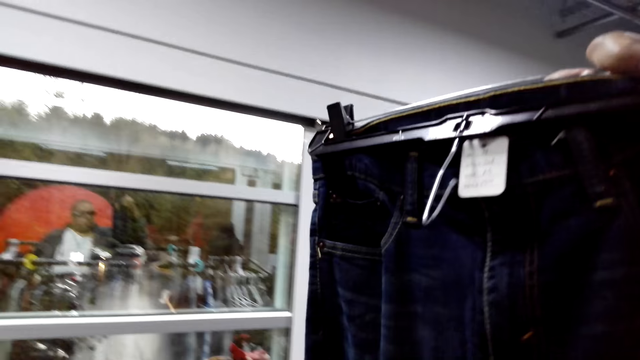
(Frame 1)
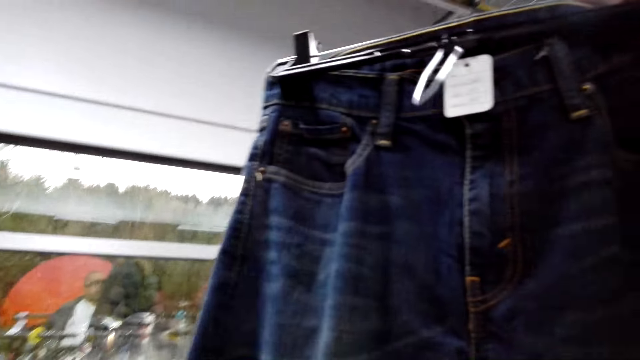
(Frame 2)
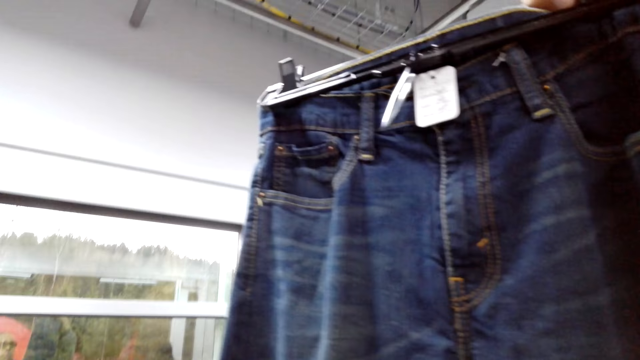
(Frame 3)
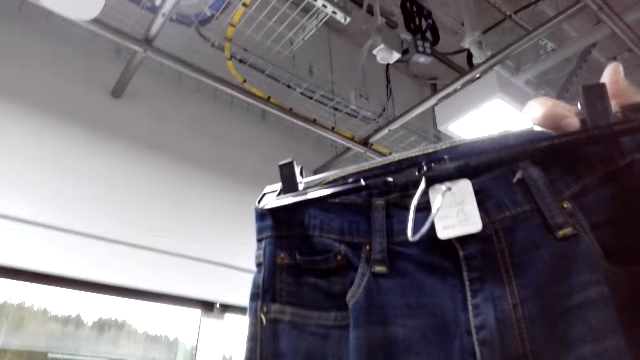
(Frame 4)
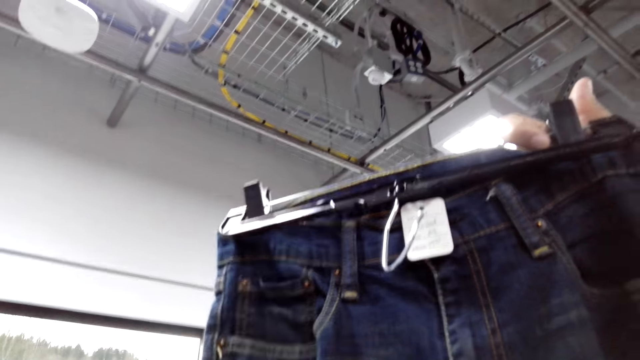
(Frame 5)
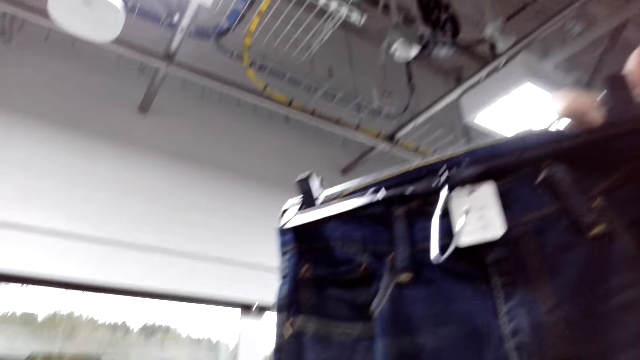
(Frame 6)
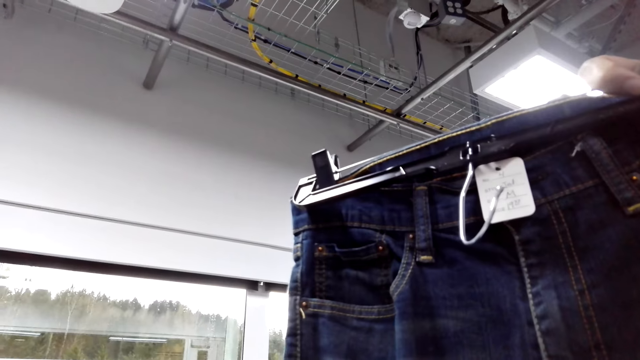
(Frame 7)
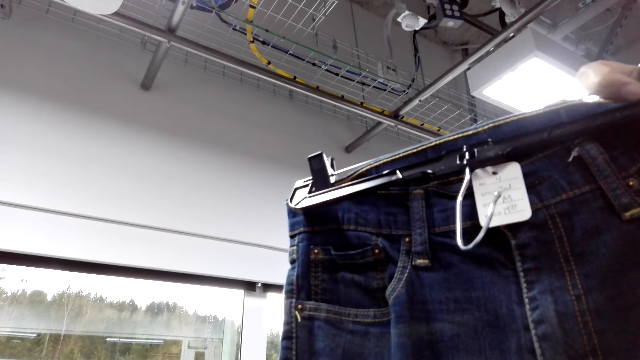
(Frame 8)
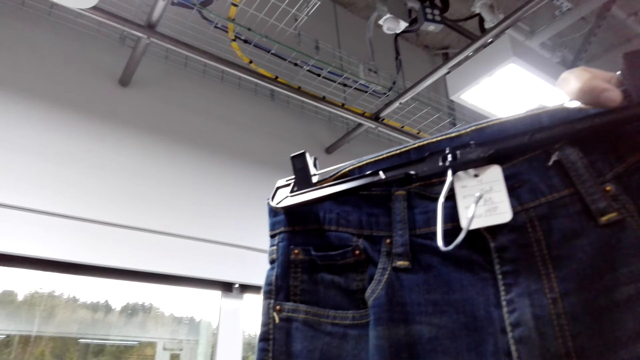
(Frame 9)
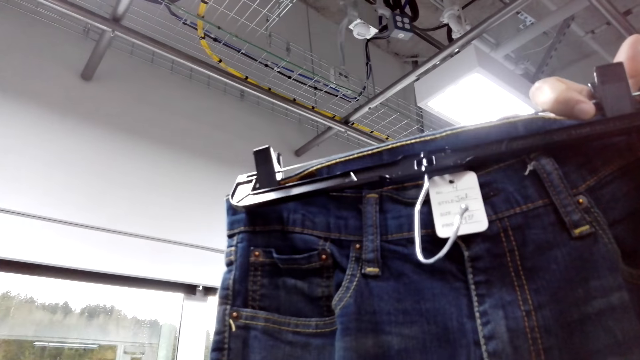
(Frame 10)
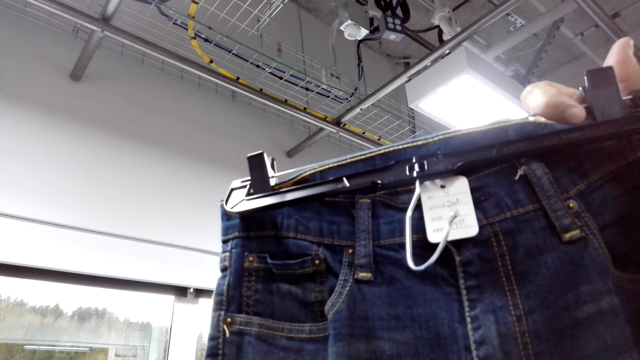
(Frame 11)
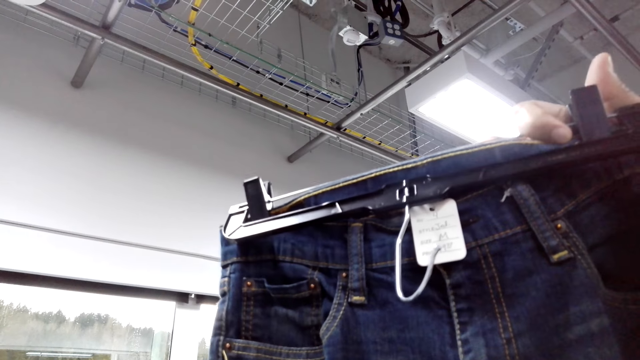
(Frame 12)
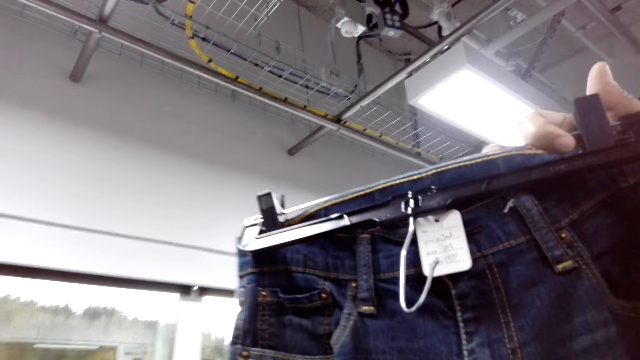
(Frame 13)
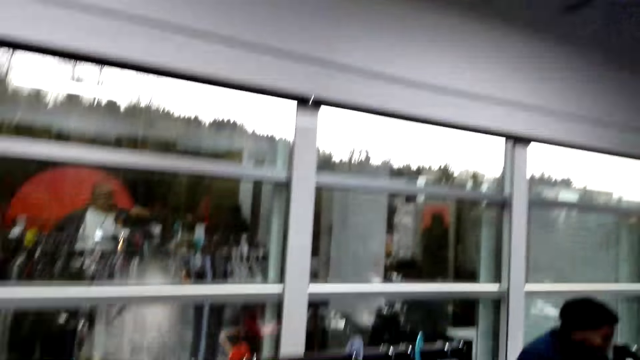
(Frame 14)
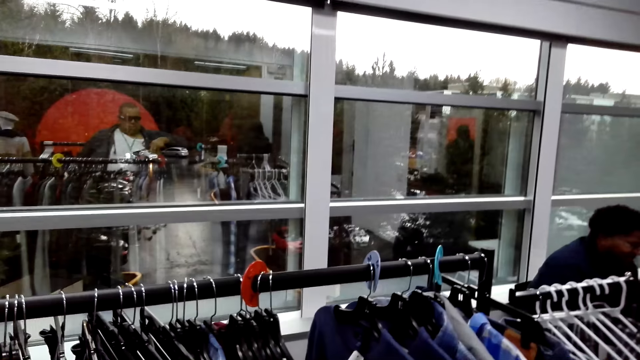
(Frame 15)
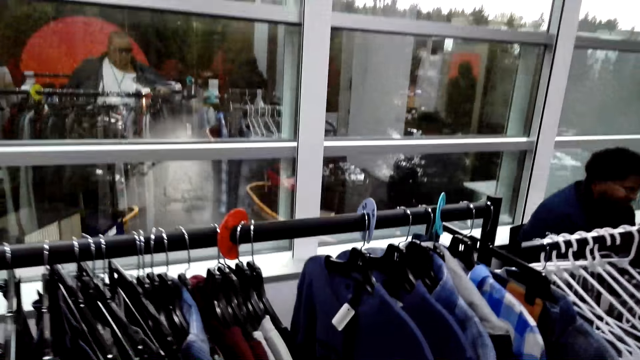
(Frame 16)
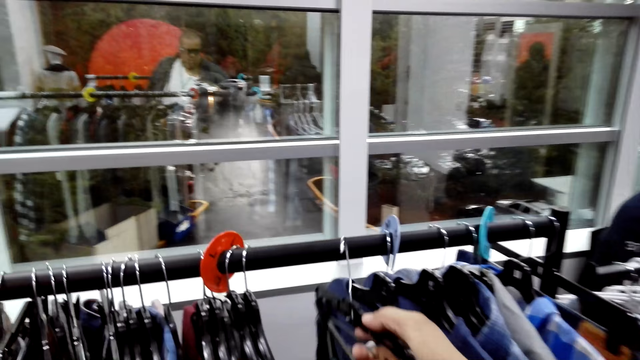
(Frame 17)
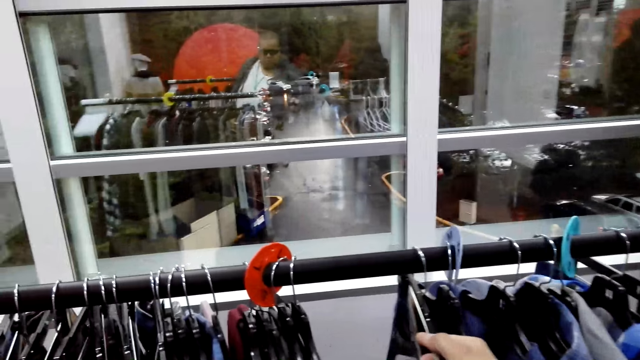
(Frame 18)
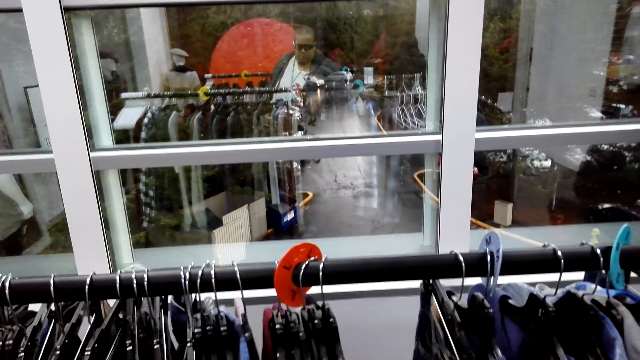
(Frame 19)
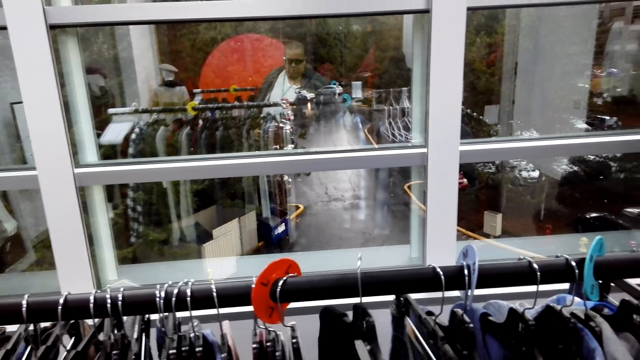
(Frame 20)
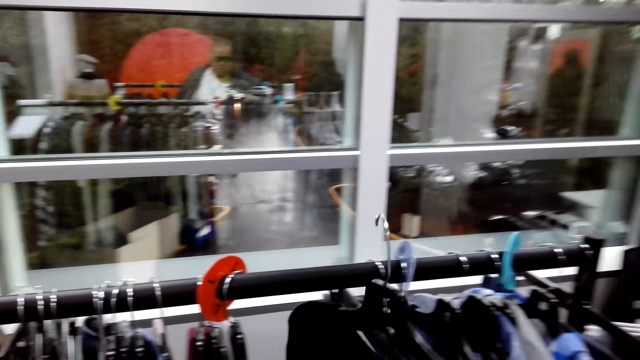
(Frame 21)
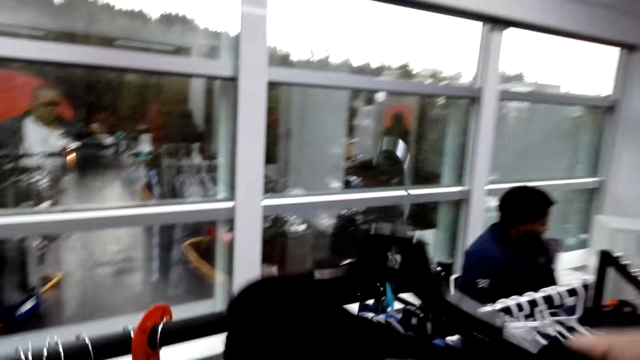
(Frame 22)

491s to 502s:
The camera wearer looks at the clothes. An attendant converses with the camera wearer. The camera wearer hangs a pair of jeans back on the hanger stand. The attendant converses with the camera wearer. The camera wearer unhangs a sweater.

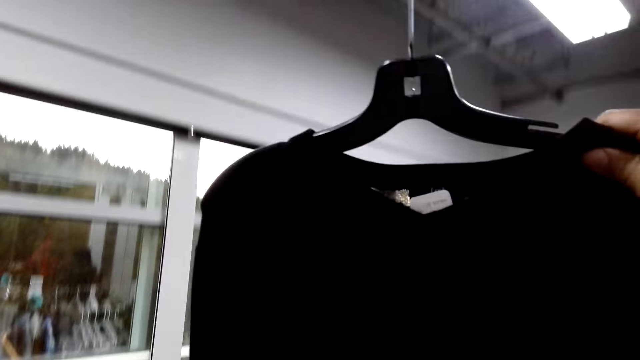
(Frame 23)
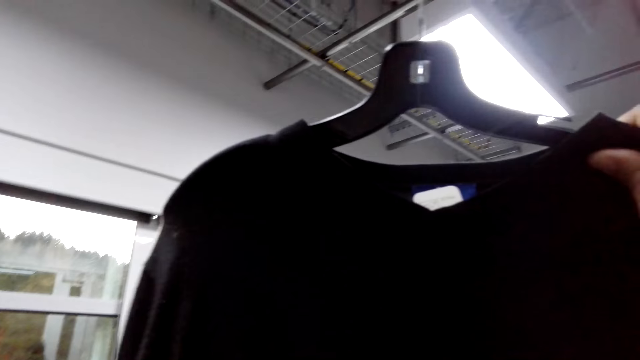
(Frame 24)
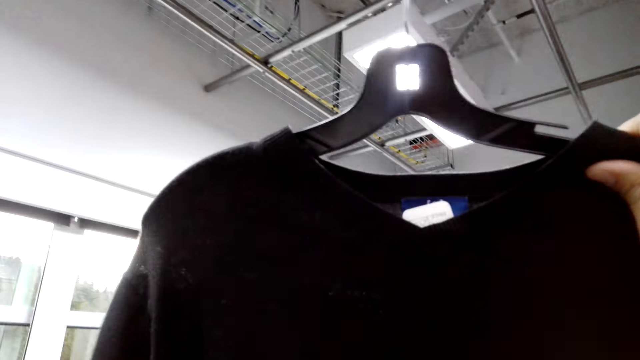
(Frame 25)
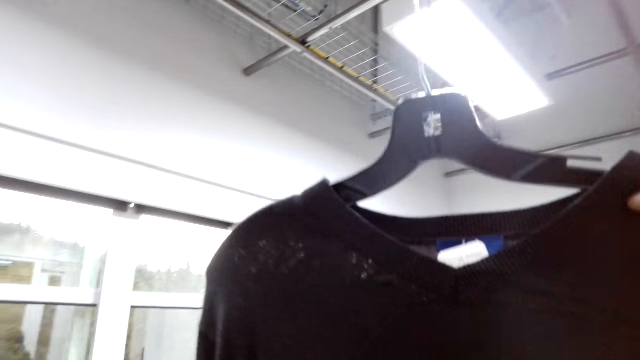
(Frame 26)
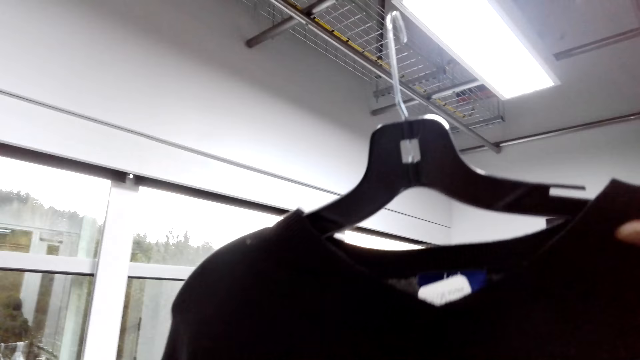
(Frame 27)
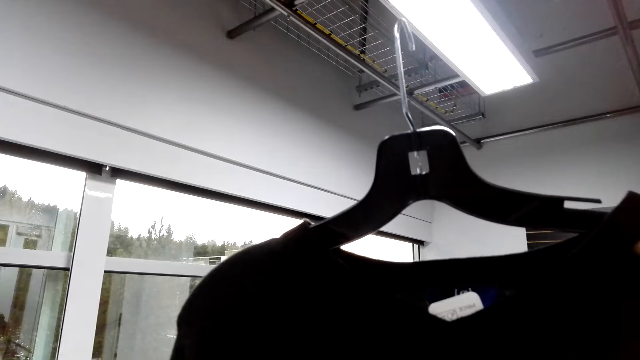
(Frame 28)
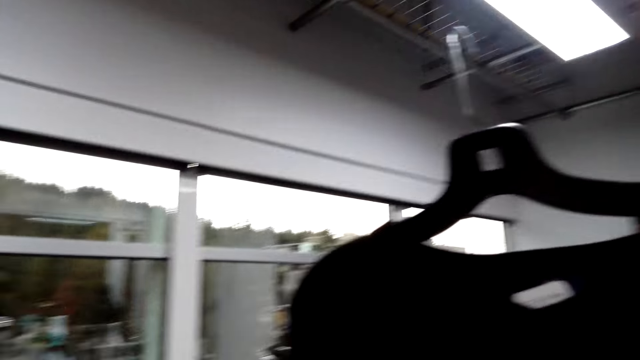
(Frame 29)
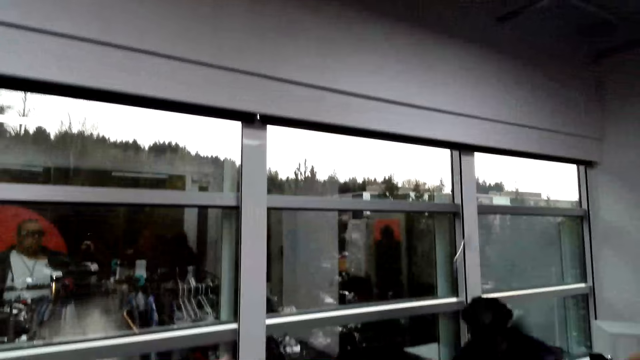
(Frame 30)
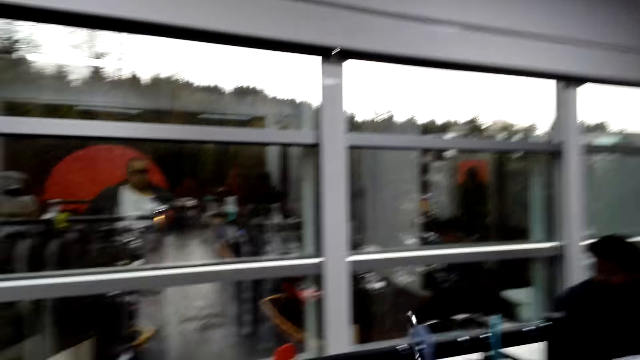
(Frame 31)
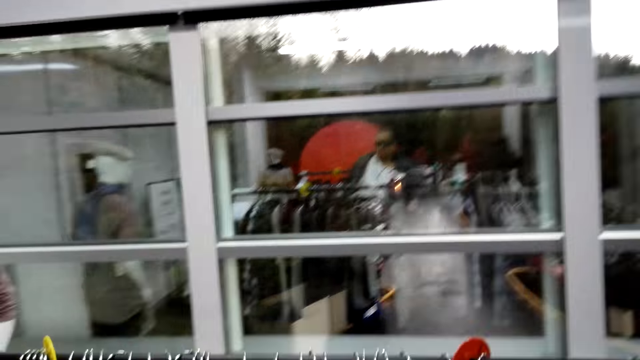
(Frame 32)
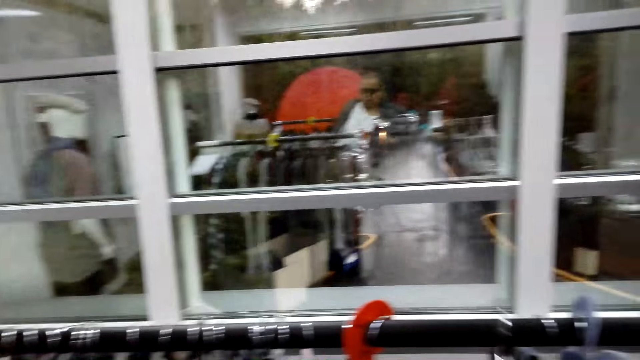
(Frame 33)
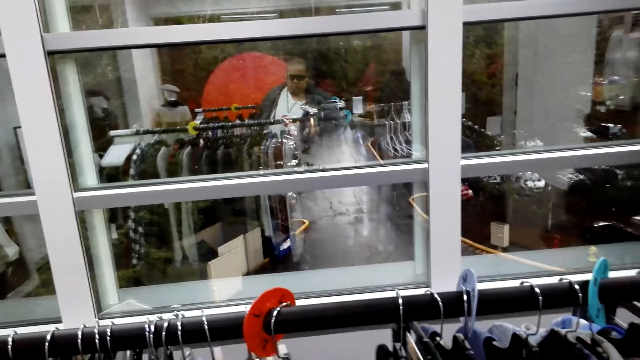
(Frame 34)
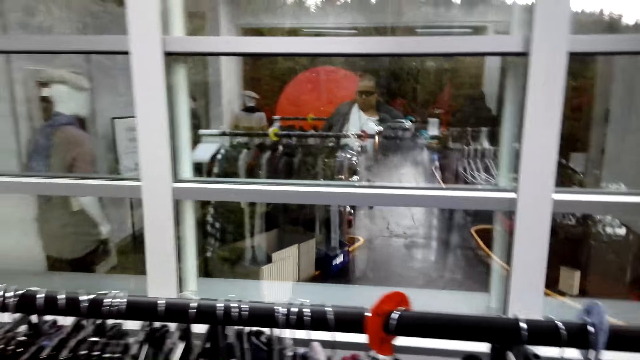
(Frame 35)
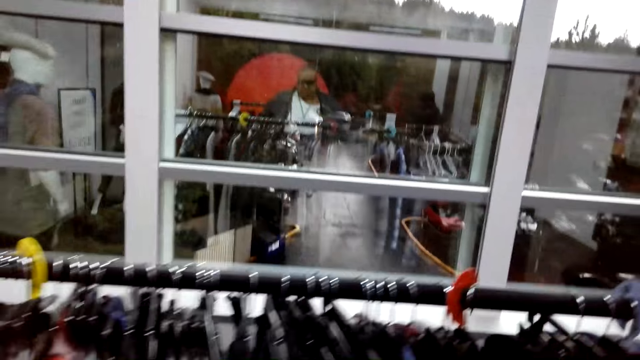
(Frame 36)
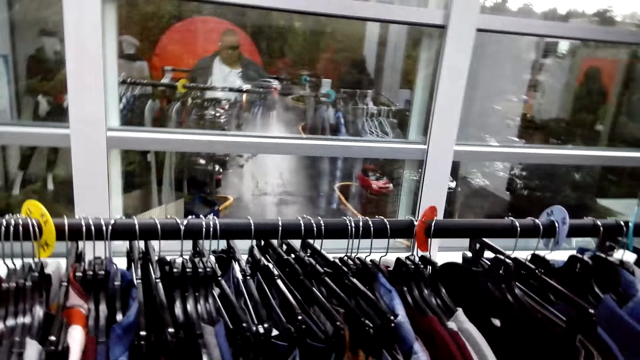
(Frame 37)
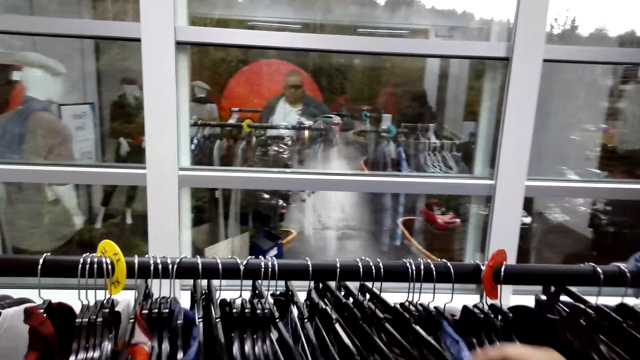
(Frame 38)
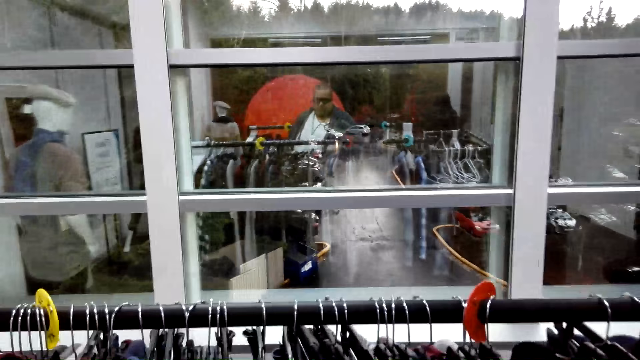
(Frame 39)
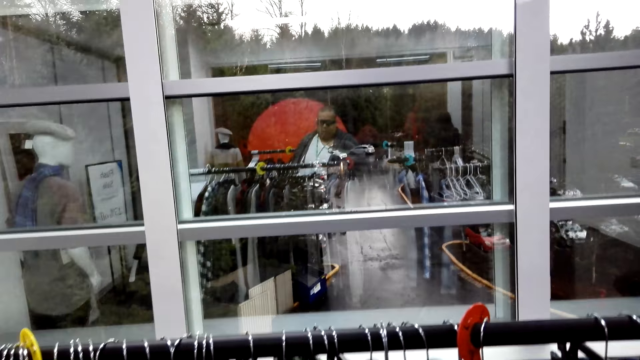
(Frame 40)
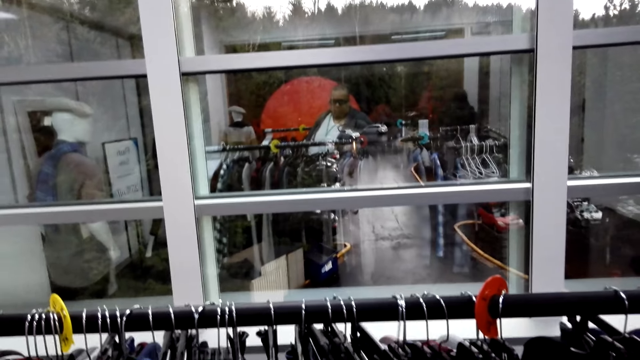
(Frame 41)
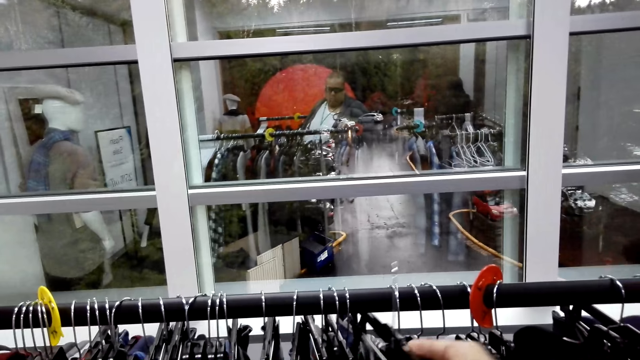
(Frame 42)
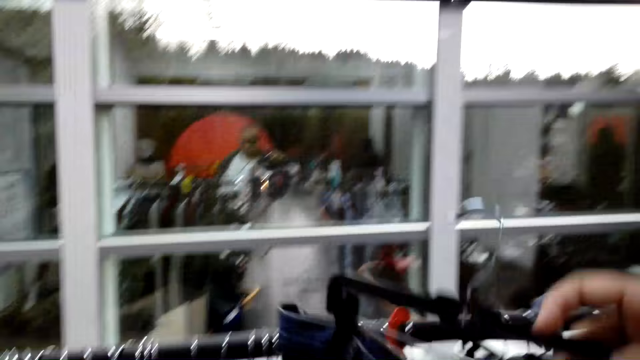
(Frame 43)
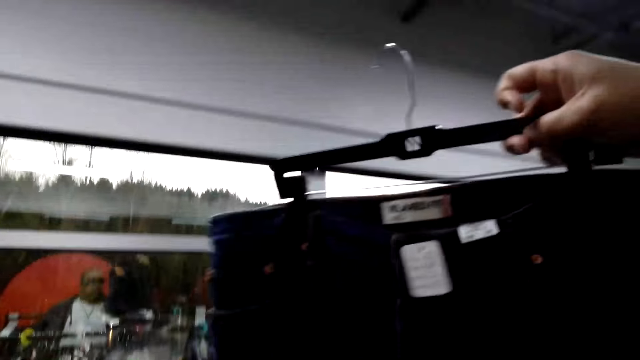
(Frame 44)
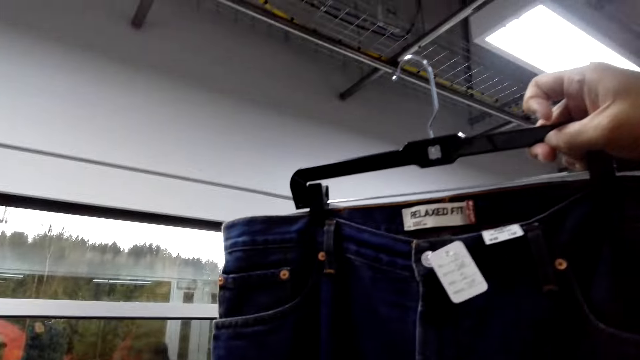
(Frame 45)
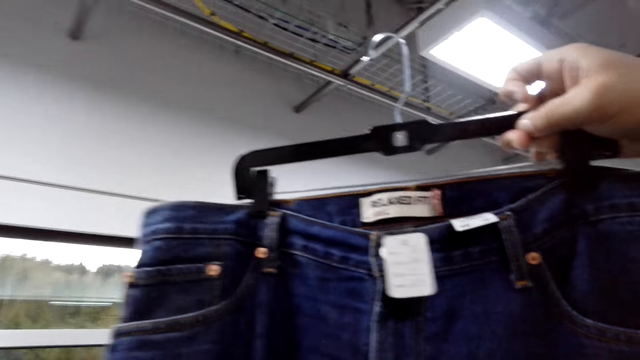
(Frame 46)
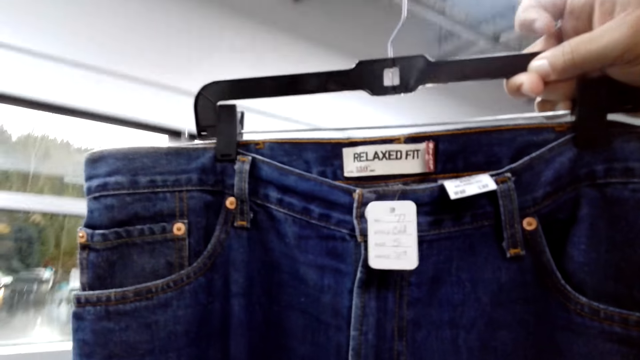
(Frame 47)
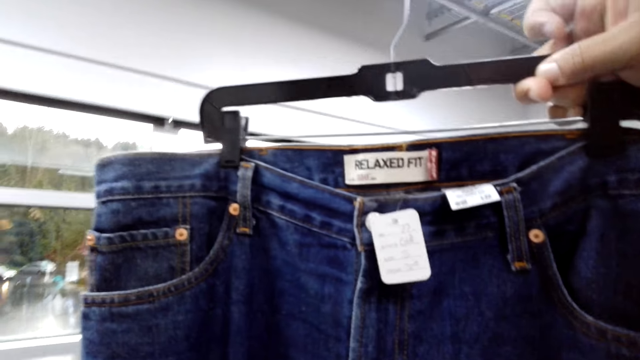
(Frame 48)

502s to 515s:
An attendant converses with the camera wearer. The camera wearer looks at a sweater. They converse with the attendant and hang the sweater back on the hanger stand. They look at the clothes on the hanger stand and converse with the attendant. They unhang a pair of jeans and converse with the attendant. They look at the pair of jeans.
